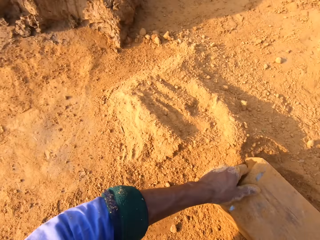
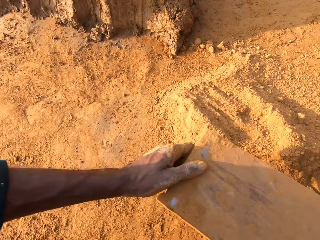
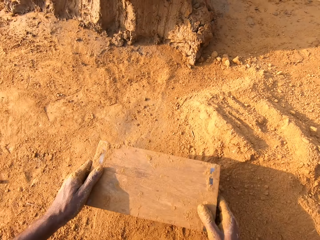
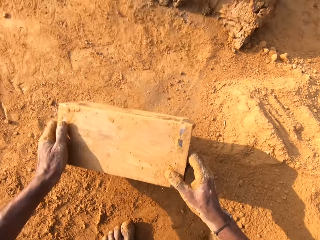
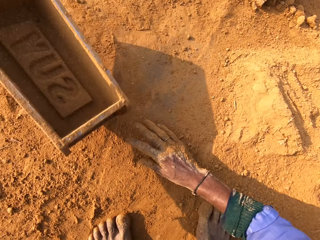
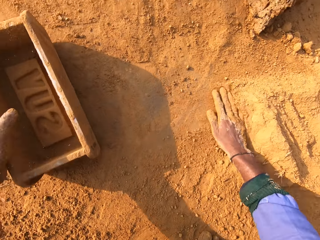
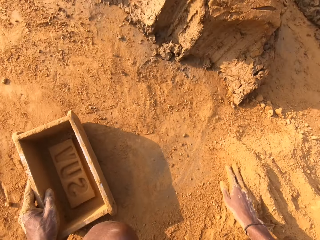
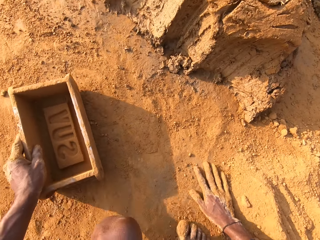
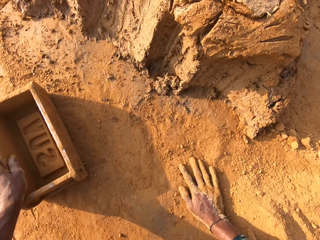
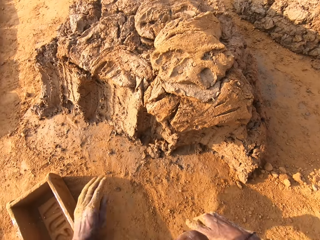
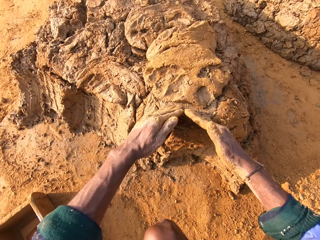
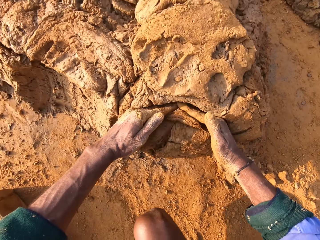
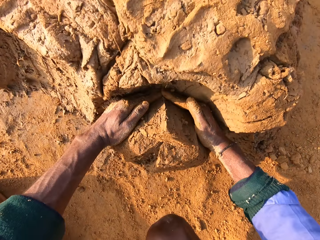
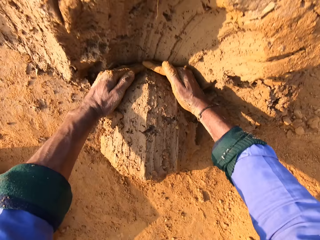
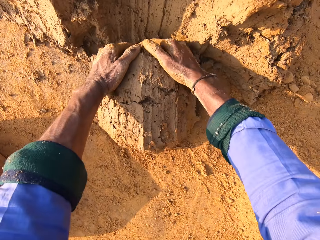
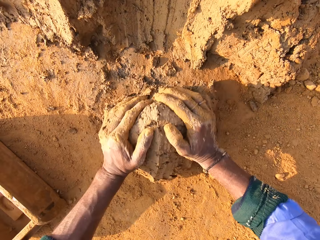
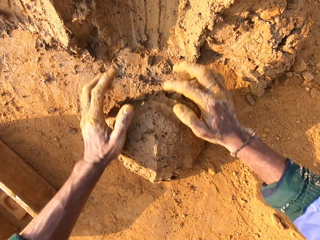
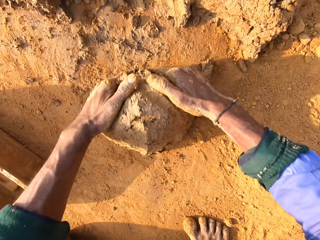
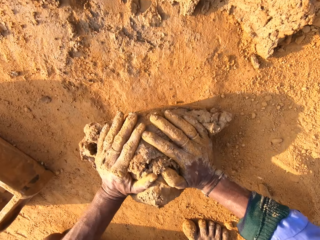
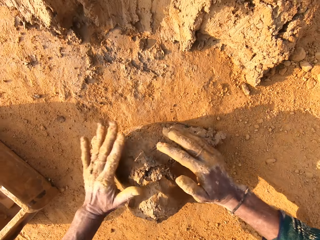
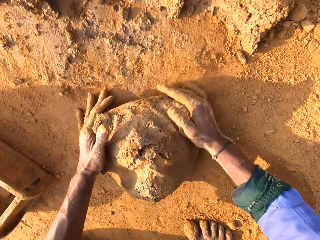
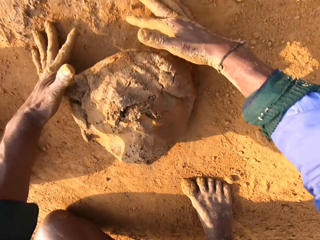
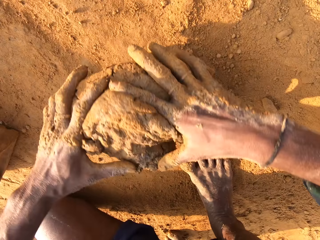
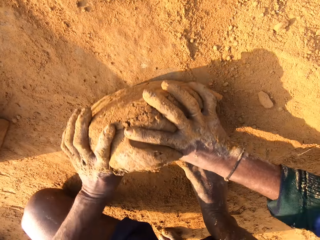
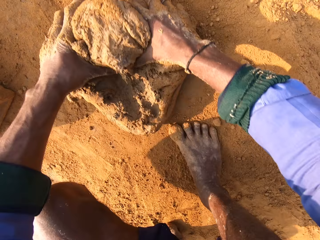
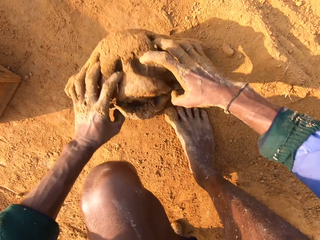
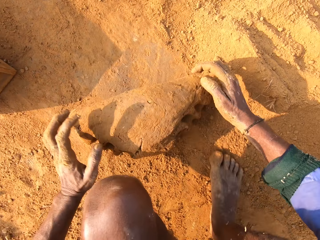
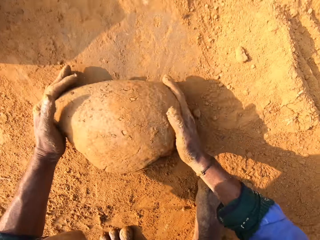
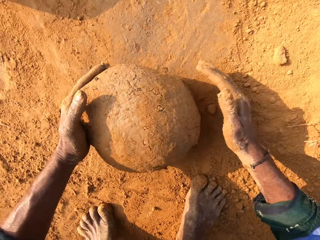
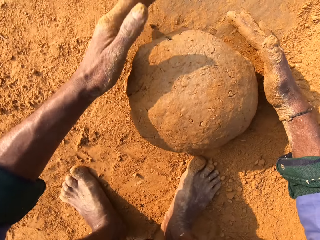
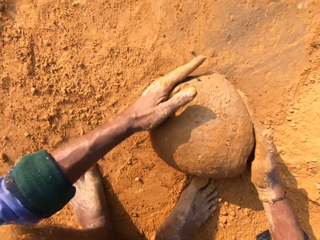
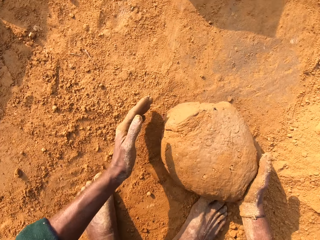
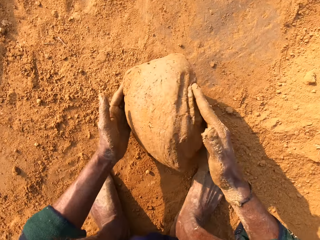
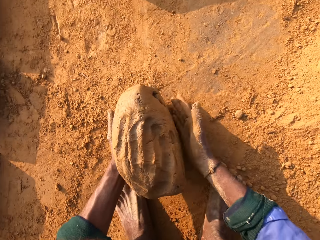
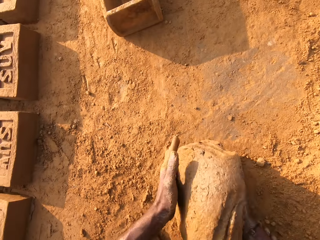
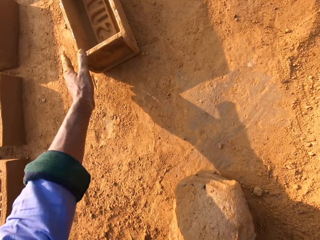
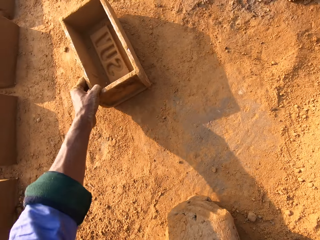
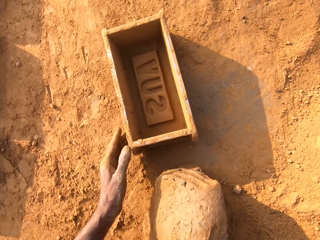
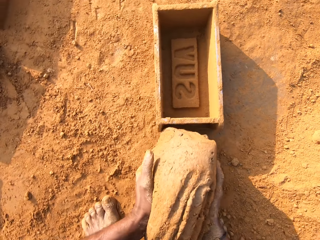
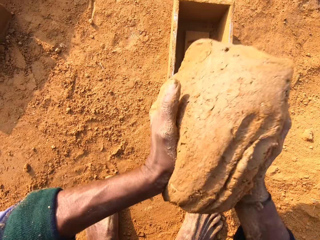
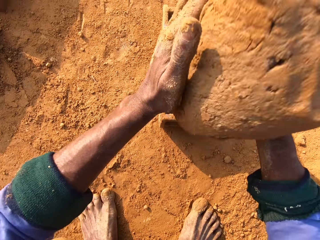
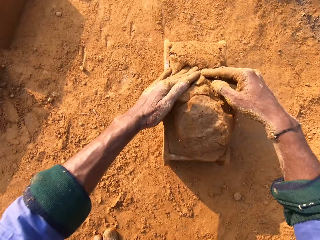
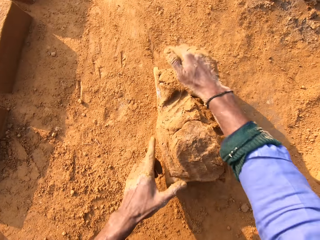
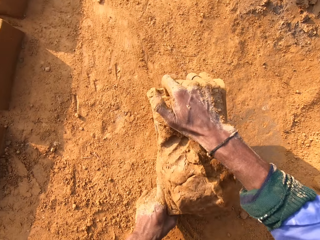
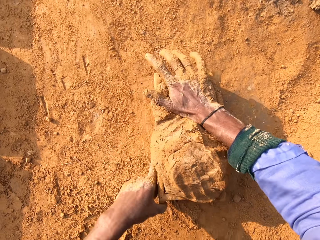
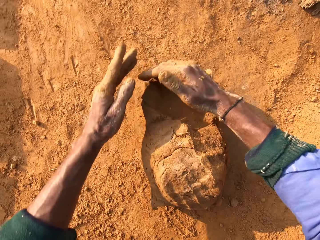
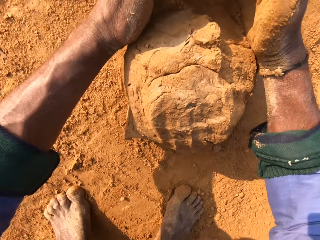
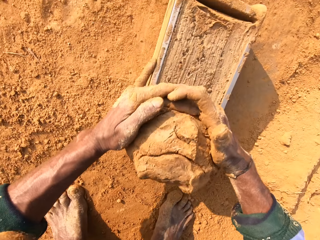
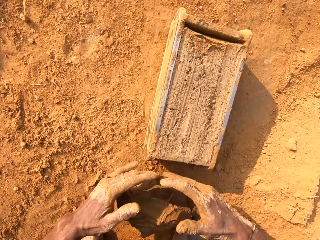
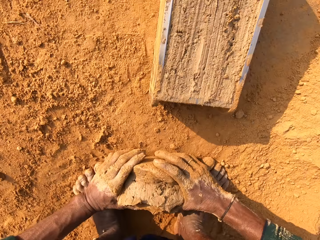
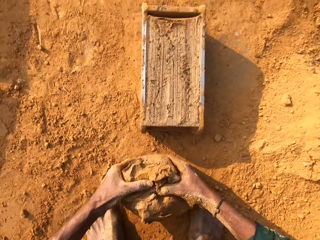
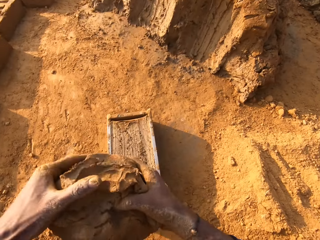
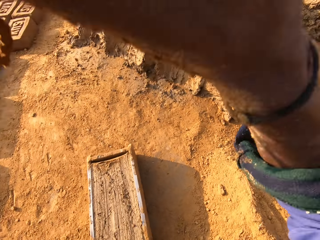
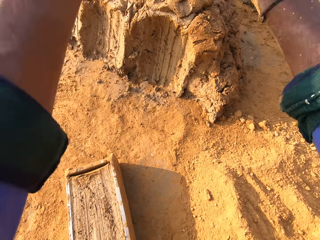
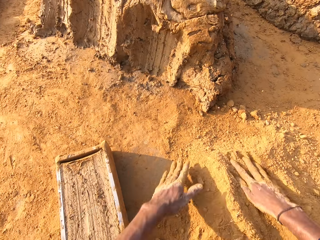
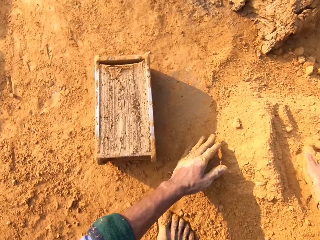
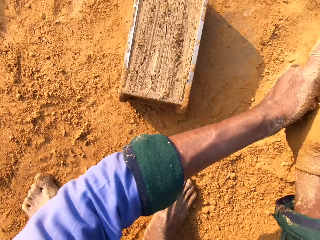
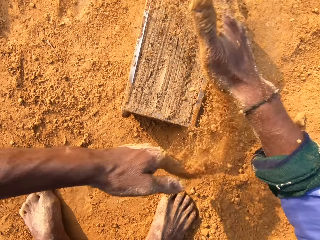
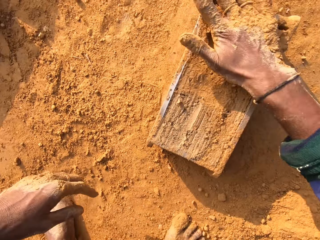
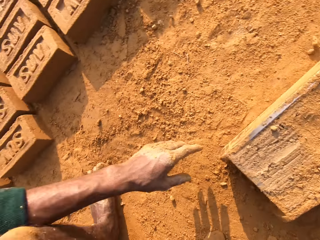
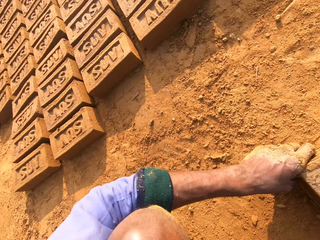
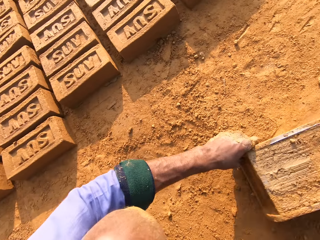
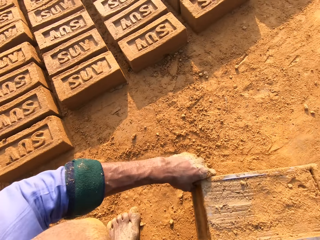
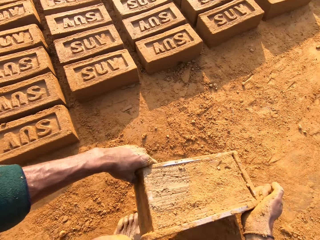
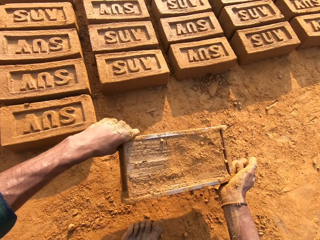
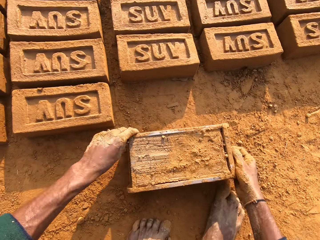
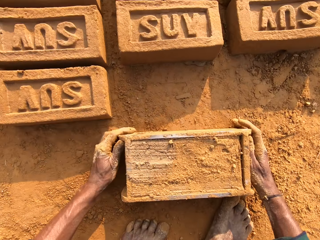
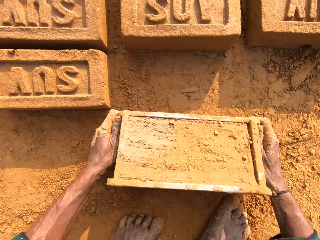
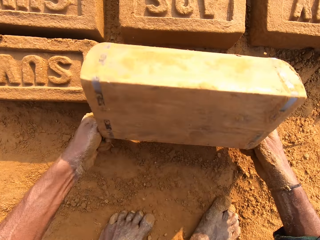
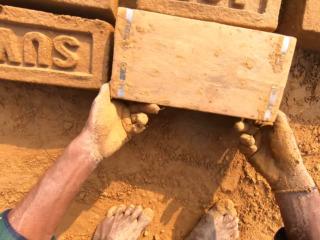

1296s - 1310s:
The camera wearer pours the soil on the ground. They scoop molding clay with hands. They mold the clay with hands. They roll the molding clay on the ground. They move the clay box closer. They throw the molding clay in the clay box. They remove extra molding clay from the brick mold. They throw small clay on big clay. They tap hands on the soil. They cover the brick mold with soil.

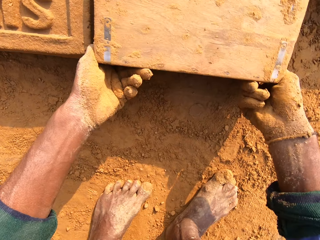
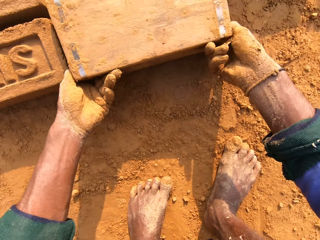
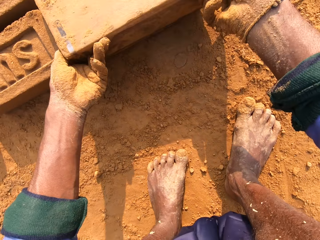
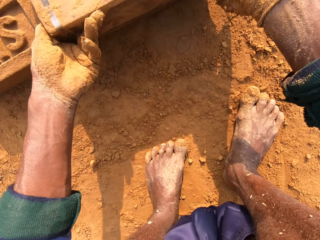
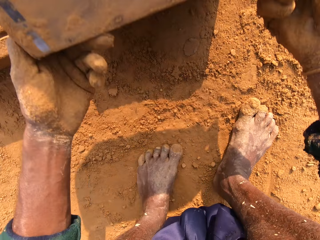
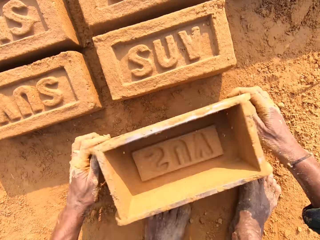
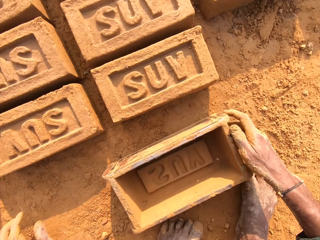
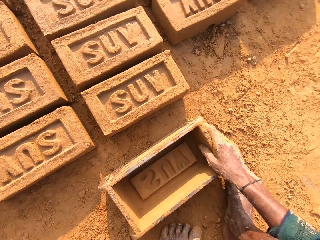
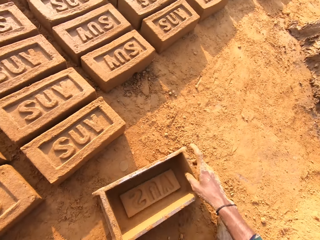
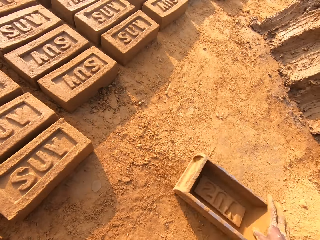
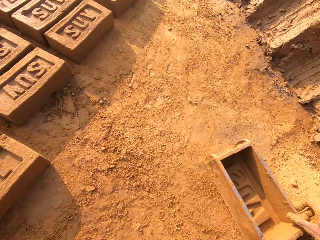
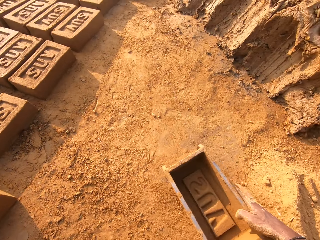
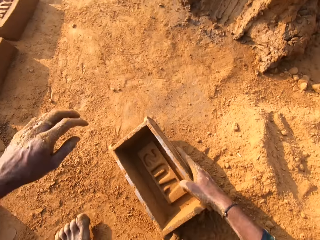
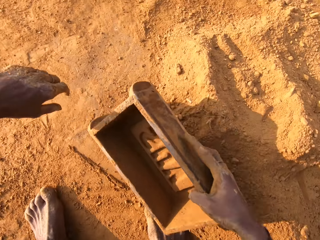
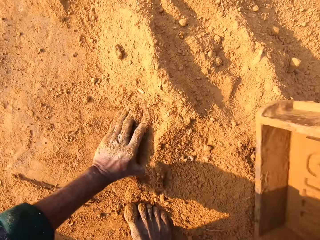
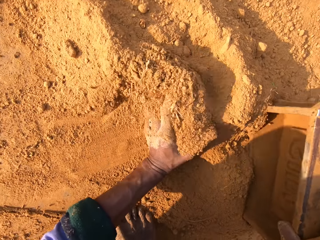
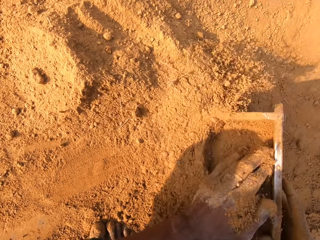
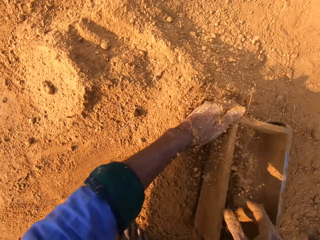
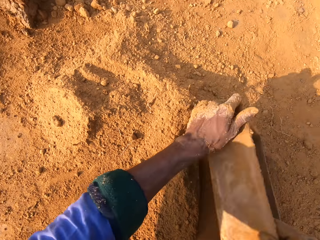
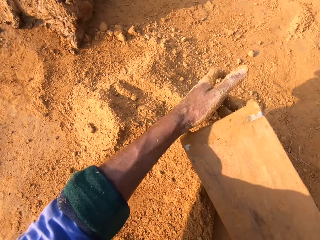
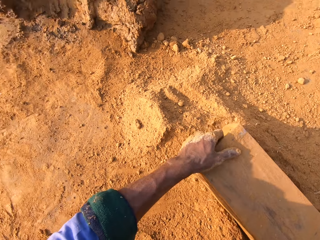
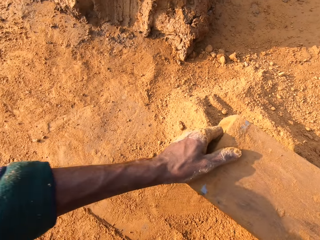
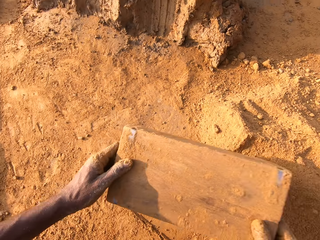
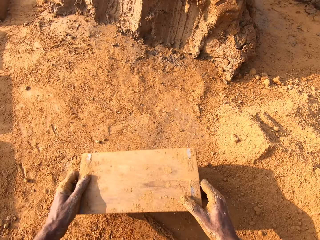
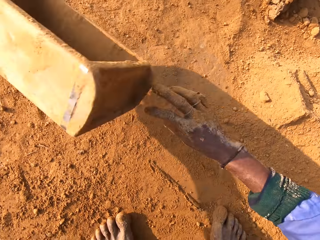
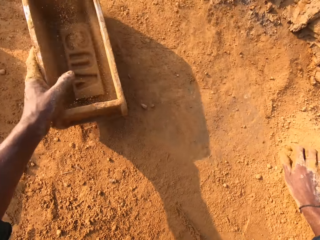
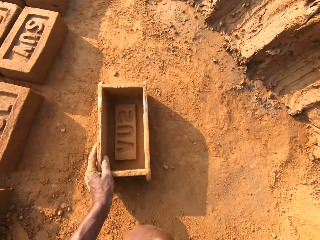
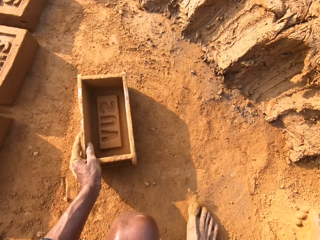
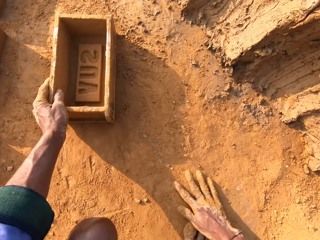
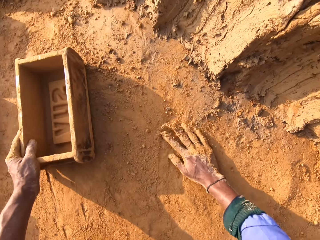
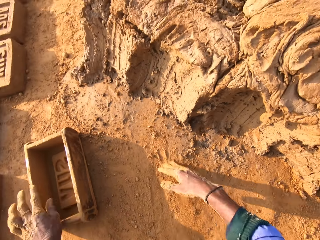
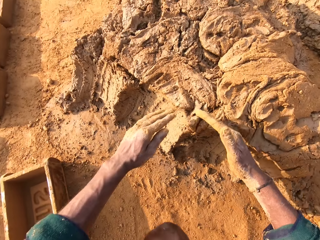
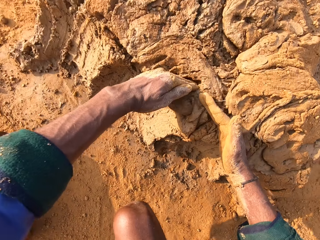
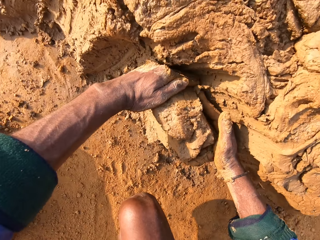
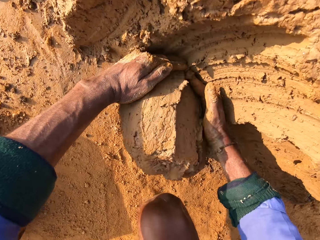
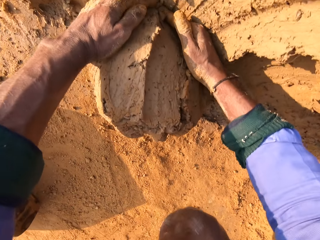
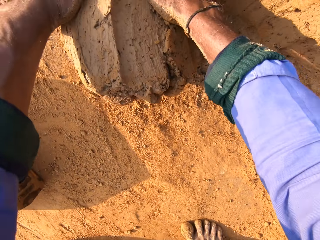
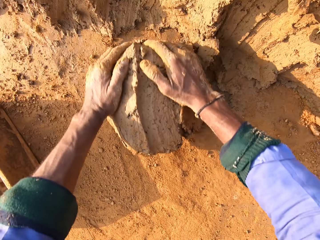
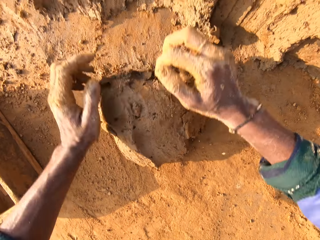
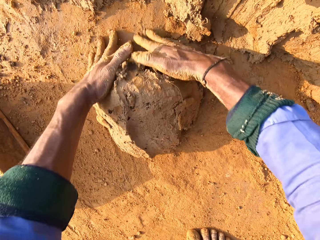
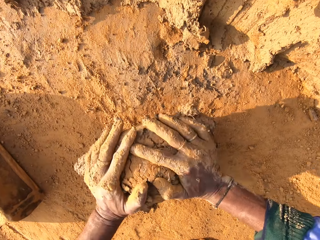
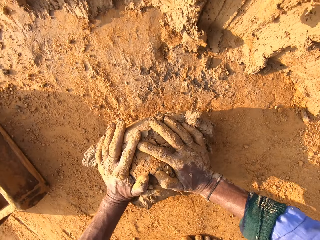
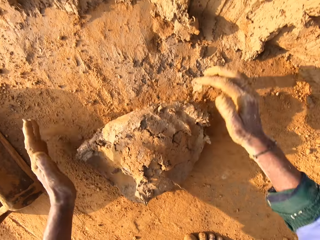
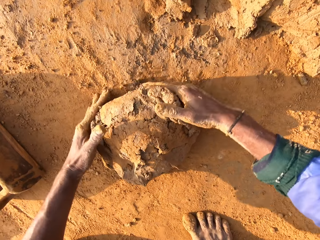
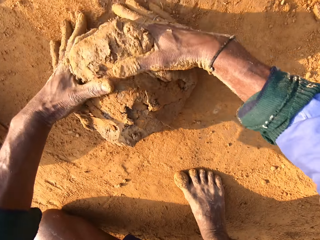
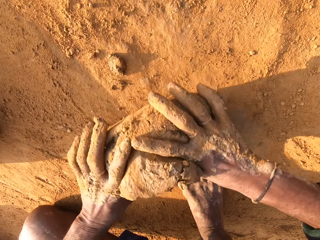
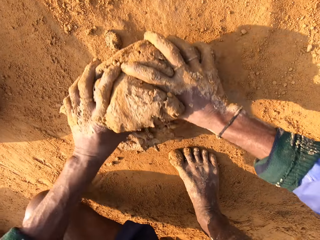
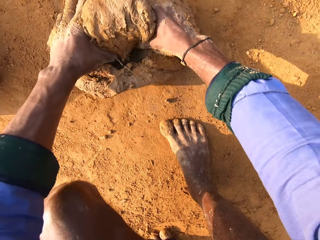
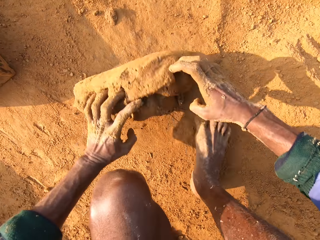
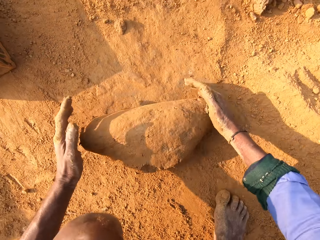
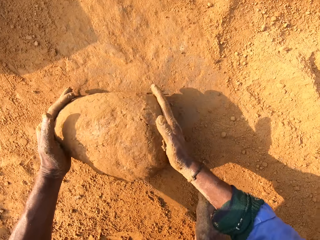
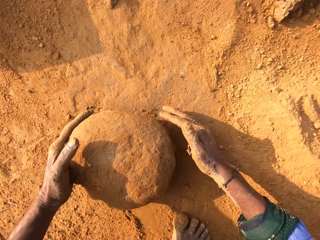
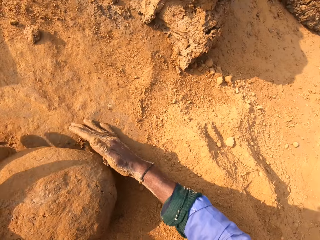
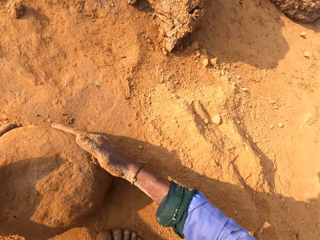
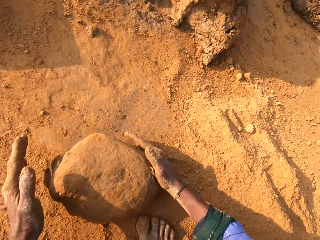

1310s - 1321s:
The camera wearer flips over the clay box on the ground. They scoop soil in the clay box and pour the soil on the ground. They scoop molding clay with hands. They mold the clay with hands. They roll the molding clay on the ground.
